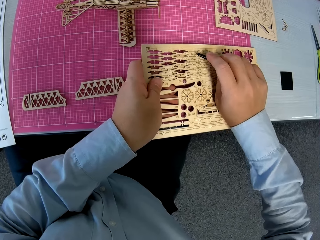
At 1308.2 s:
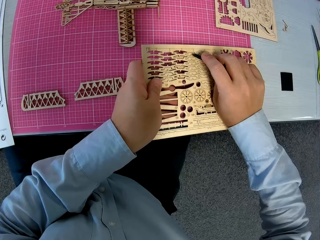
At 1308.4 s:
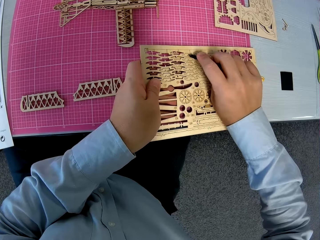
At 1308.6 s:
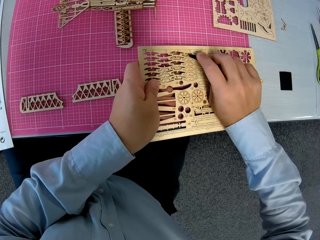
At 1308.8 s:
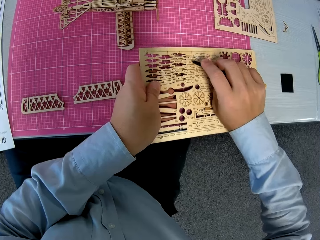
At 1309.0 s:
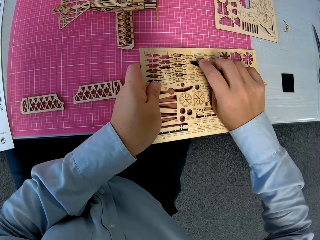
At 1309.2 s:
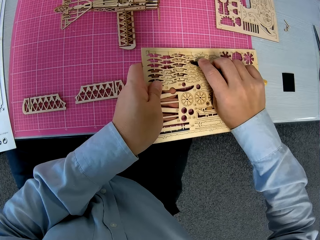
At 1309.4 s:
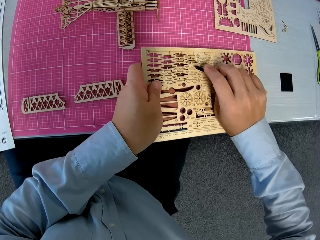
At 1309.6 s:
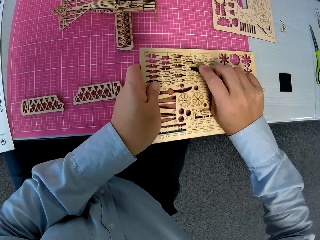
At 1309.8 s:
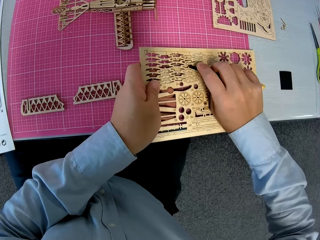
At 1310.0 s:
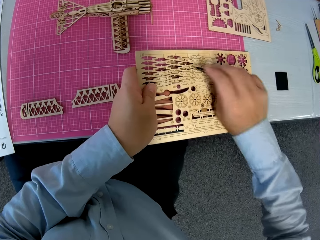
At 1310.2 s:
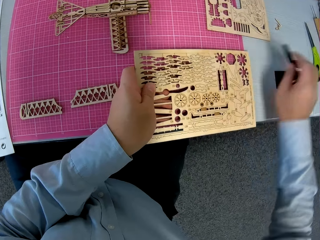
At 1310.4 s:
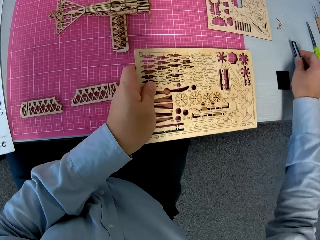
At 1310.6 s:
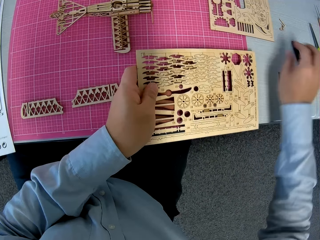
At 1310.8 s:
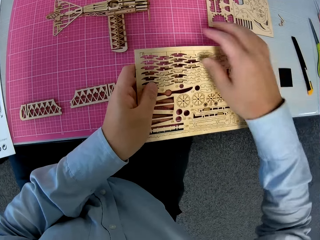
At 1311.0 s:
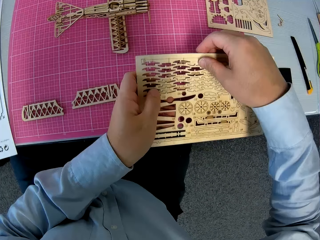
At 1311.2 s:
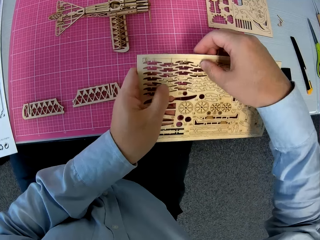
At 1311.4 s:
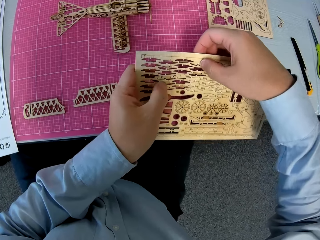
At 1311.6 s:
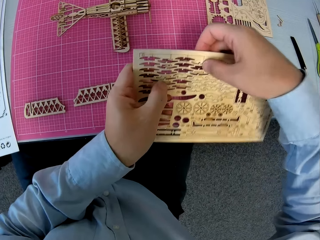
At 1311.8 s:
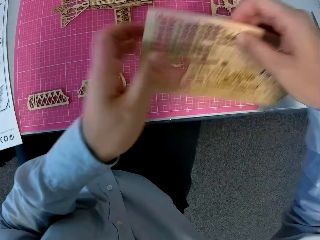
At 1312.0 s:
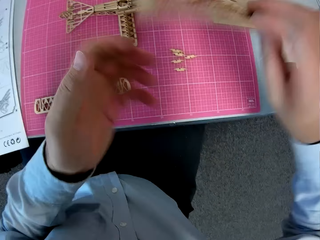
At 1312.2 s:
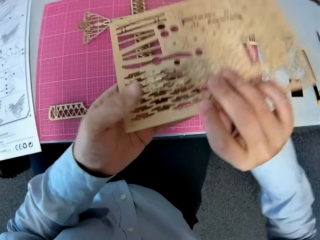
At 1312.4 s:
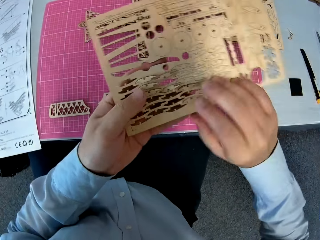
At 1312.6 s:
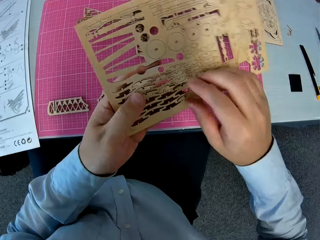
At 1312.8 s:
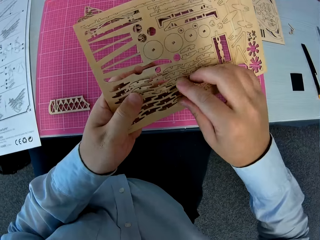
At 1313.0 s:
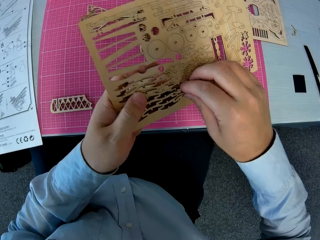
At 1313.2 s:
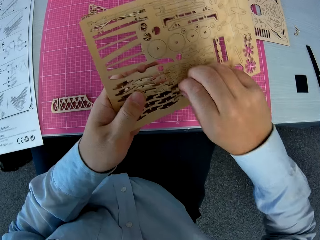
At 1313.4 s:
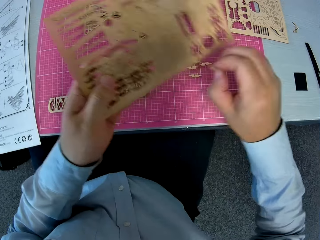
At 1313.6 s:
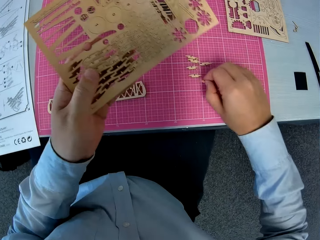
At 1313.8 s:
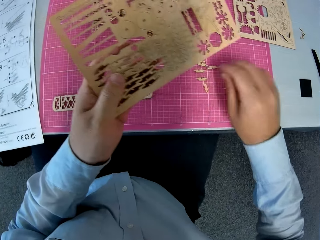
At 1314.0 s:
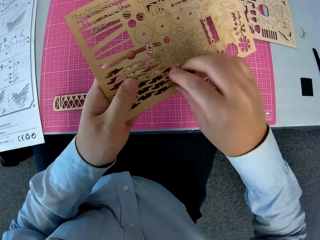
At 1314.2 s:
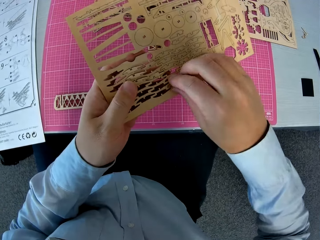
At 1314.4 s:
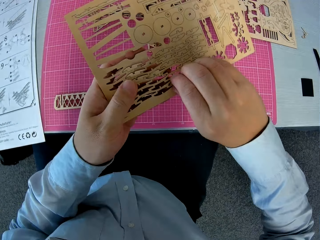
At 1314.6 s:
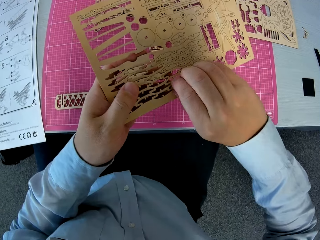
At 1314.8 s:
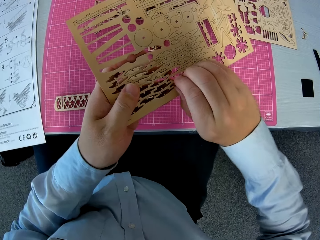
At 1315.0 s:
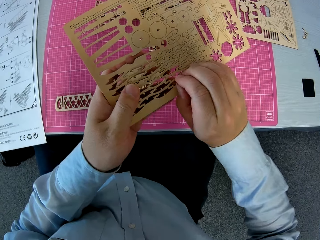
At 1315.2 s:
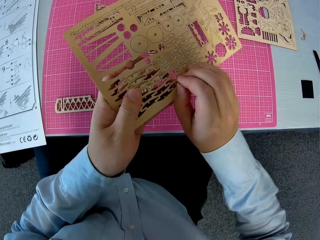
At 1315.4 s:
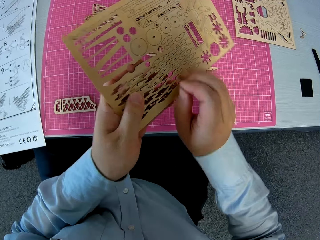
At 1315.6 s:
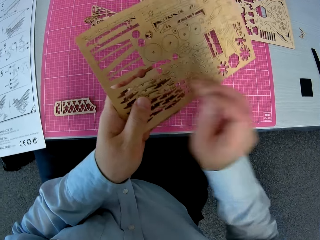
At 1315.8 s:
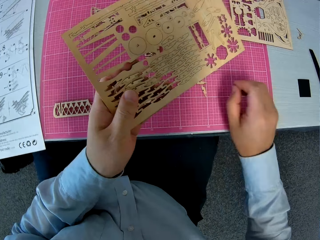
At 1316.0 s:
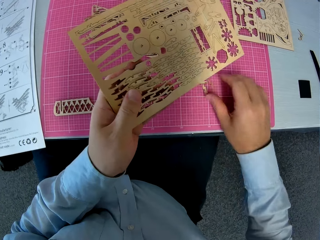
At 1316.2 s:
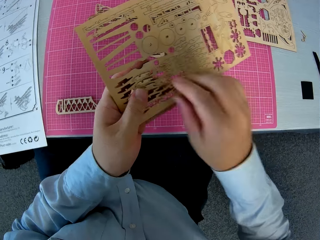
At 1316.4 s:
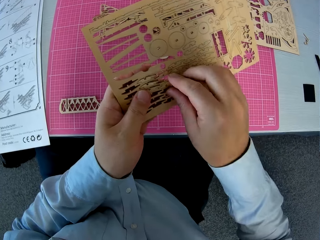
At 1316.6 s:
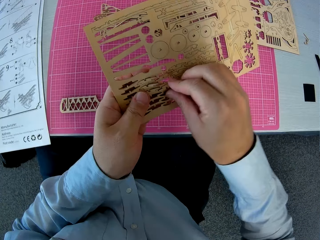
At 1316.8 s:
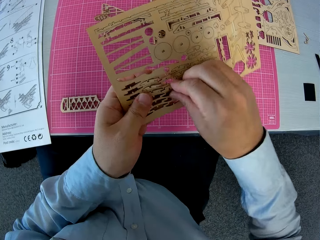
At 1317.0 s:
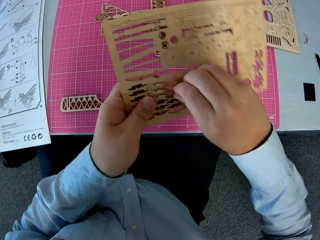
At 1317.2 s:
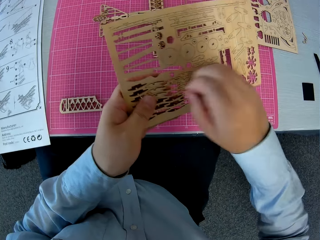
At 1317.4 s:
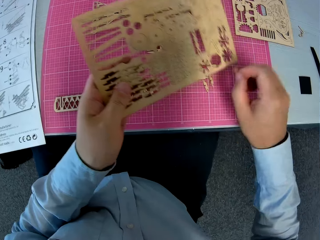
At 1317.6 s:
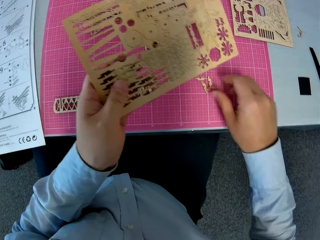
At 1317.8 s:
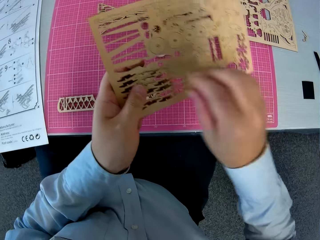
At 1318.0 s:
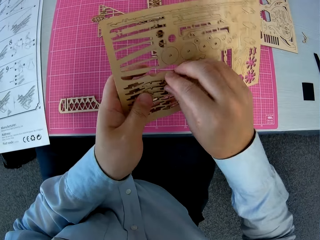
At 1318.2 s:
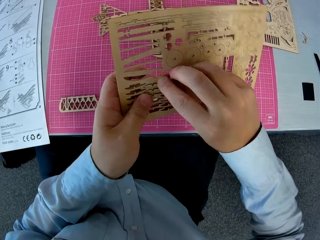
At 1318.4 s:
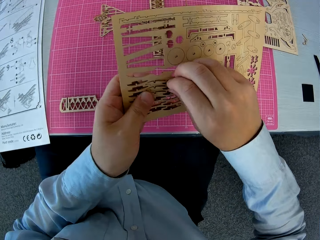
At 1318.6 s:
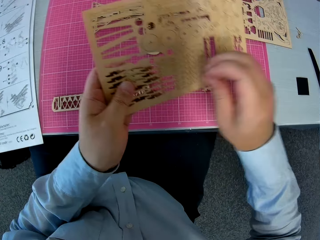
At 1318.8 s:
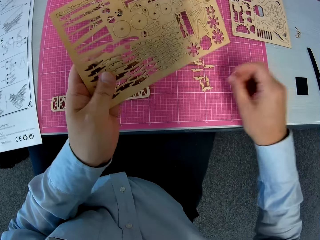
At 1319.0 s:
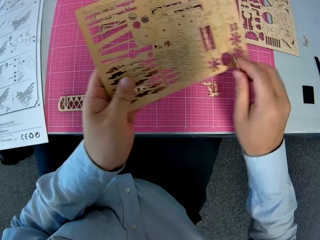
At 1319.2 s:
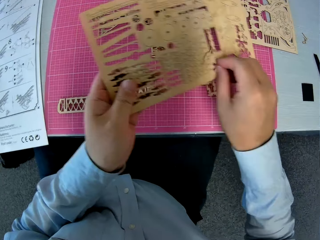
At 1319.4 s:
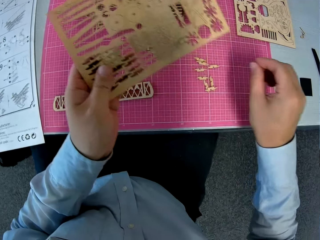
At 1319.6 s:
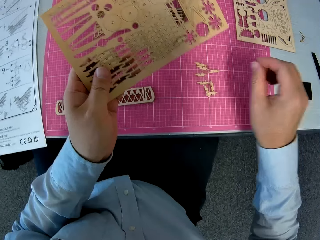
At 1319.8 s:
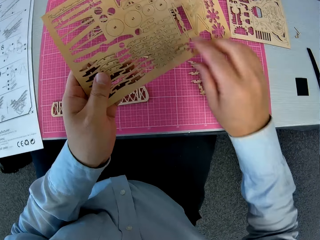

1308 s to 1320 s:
The camera wearer puts something on the table. He turns the wooden sheet over. He detaches the wooden pieces from the wooden sheet with his hand.

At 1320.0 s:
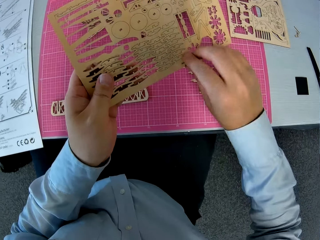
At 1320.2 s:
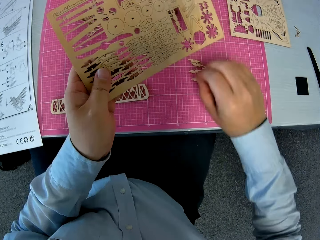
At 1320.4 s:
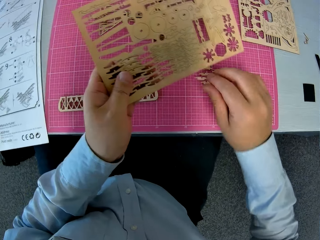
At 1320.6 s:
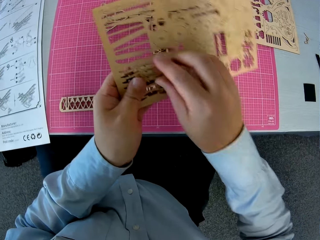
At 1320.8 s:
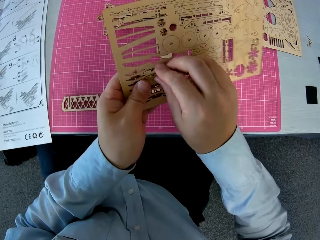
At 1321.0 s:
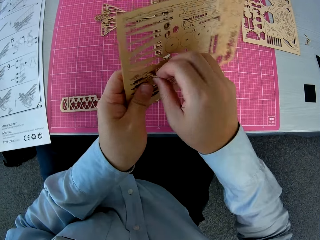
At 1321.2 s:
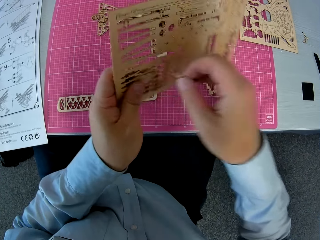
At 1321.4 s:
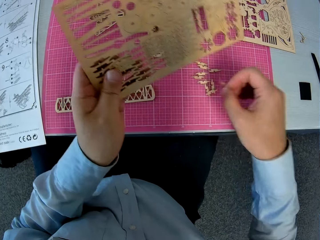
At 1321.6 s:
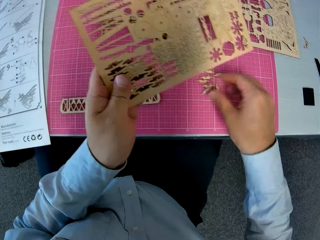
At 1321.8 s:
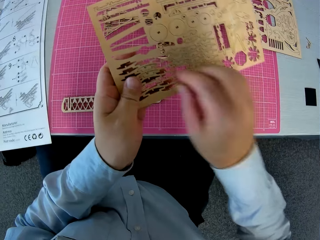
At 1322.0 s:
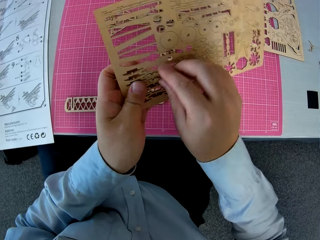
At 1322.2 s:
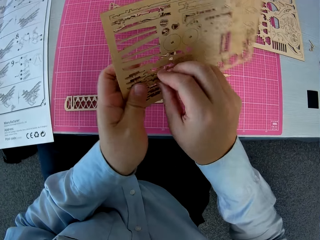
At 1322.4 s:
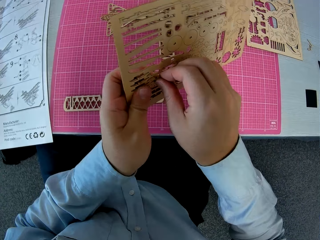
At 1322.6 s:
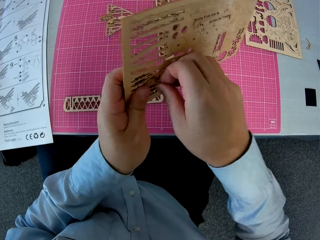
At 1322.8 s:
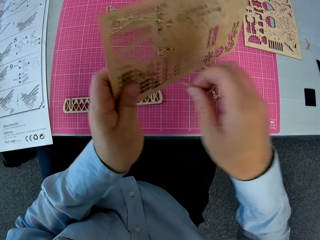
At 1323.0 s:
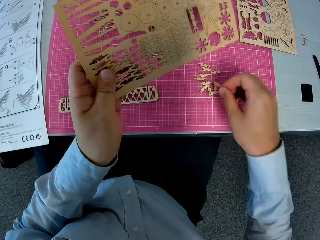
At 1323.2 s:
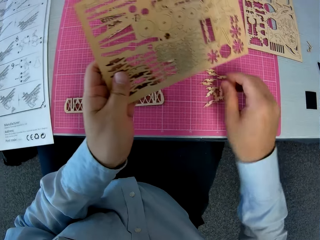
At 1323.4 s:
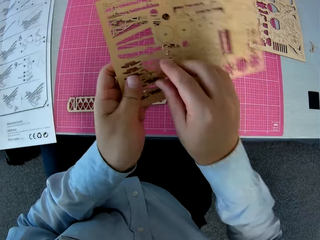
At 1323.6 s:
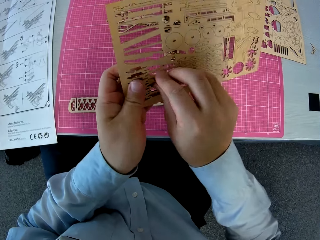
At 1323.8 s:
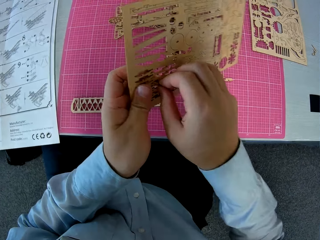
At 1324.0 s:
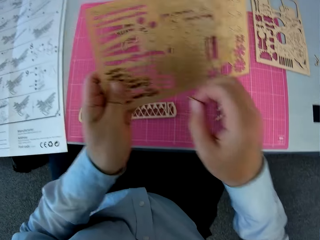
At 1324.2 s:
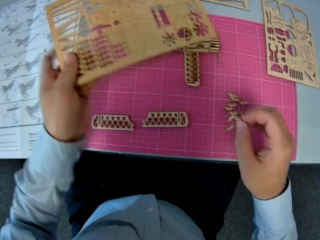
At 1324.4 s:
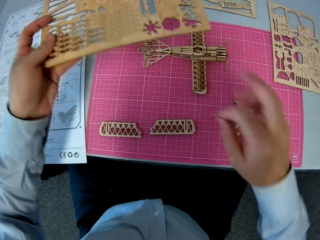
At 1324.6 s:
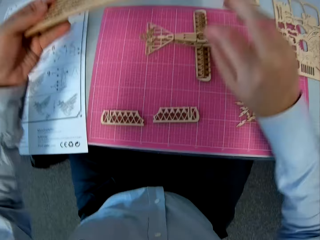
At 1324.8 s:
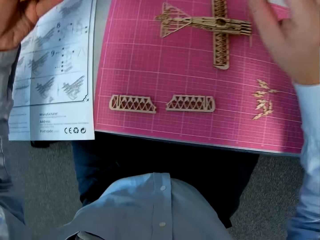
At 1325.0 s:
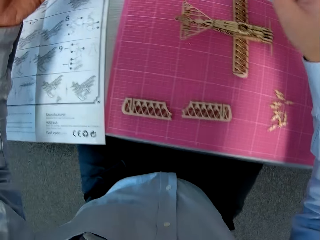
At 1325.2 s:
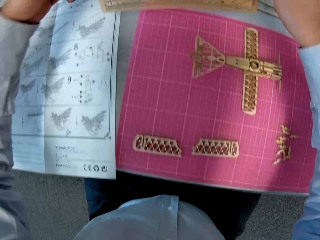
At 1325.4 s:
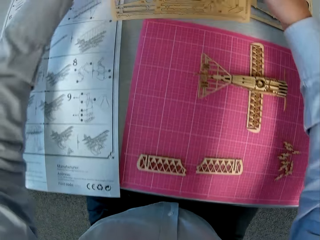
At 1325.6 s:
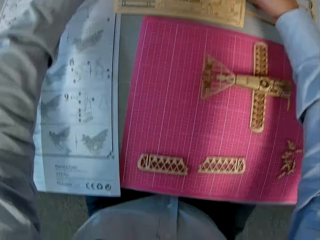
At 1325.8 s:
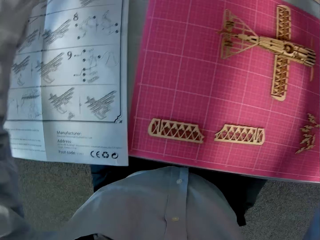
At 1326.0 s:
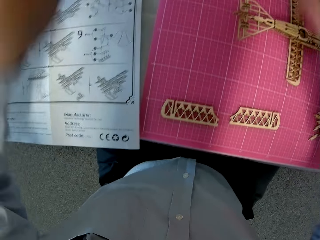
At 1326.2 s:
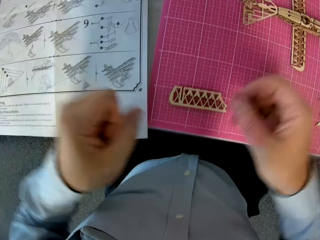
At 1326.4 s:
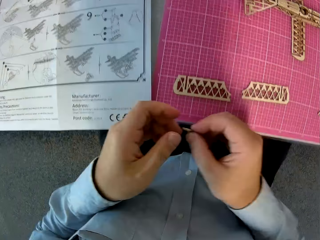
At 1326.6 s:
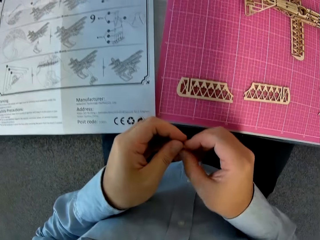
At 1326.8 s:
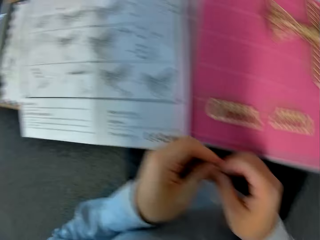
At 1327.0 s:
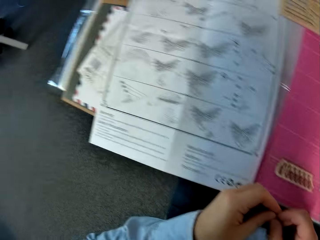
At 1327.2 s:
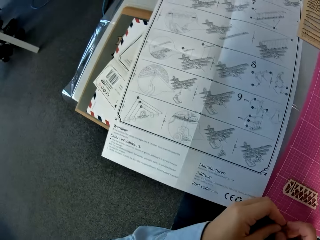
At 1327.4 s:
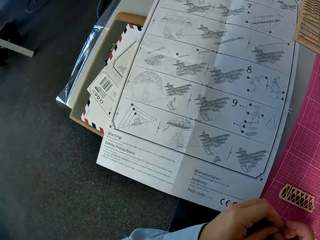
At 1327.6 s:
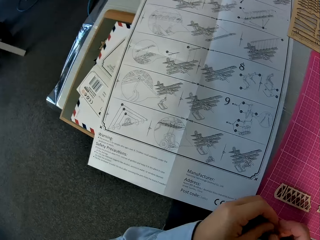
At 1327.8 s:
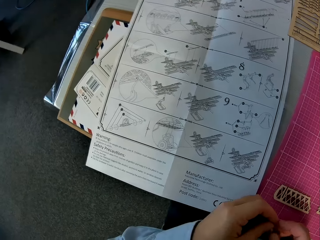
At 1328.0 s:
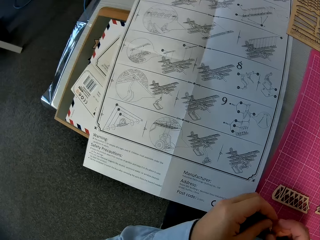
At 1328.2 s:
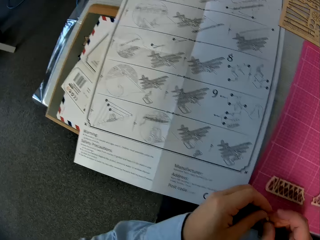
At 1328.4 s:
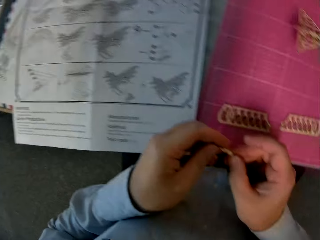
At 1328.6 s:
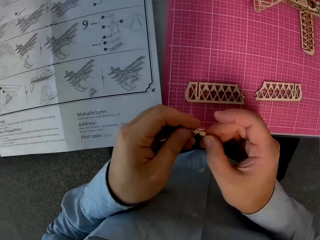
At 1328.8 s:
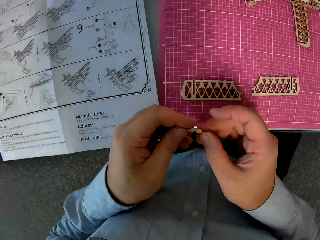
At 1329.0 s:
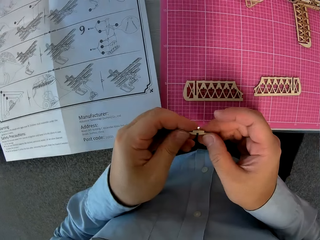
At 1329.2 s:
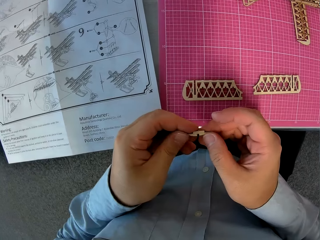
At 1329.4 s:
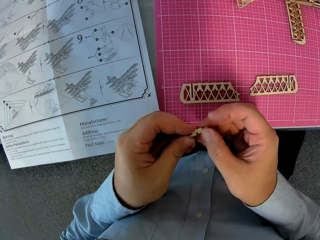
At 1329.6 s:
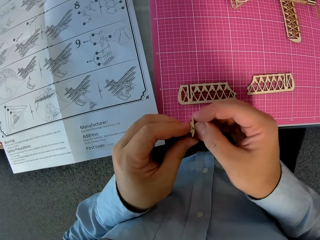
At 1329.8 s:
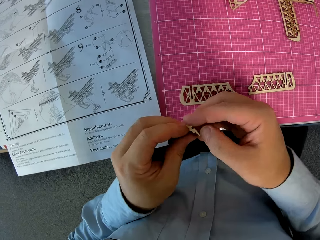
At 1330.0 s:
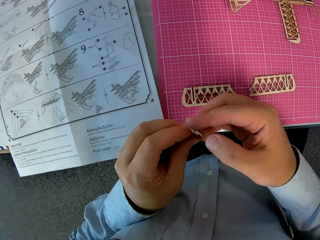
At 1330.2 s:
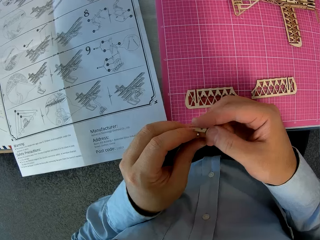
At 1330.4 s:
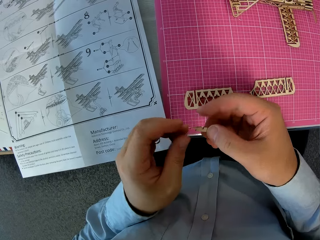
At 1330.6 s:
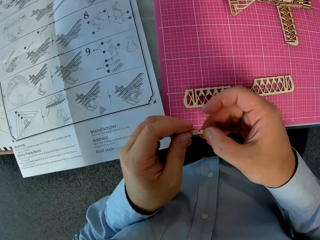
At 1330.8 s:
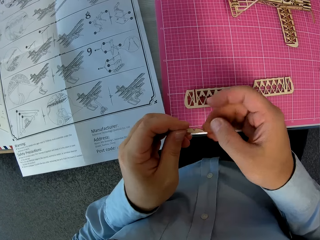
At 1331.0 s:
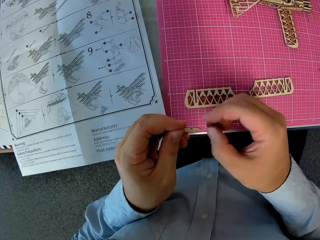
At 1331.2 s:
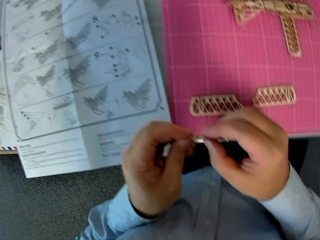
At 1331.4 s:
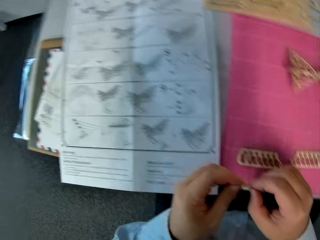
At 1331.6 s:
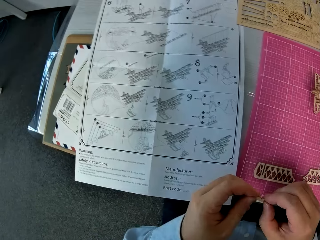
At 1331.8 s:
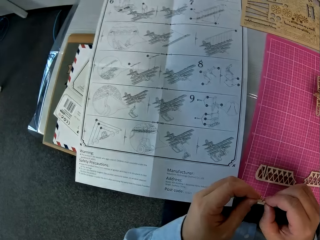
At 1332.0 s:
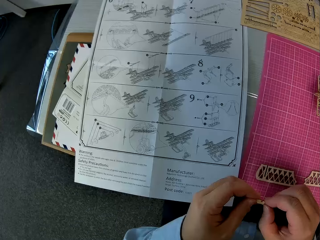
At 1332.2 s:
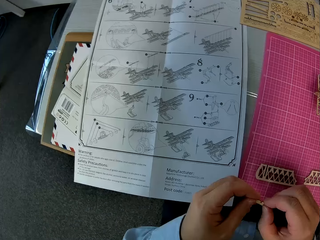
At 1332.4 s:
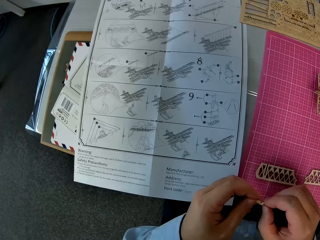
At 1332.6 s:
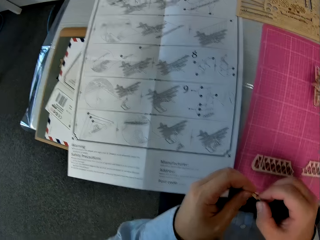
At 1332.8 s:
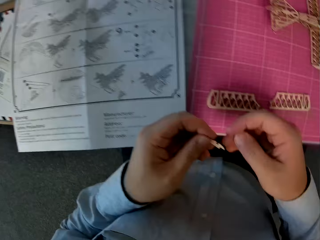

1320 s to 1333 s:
The camera wearer places the wooden sheet on the table beside the instruction sheet. He glances at the instruction manual. He turns the wooden piece in his hands. He glances at the instruction manual.
